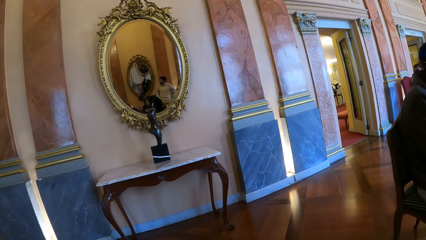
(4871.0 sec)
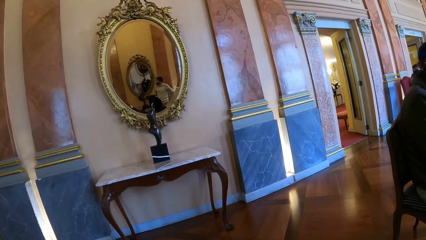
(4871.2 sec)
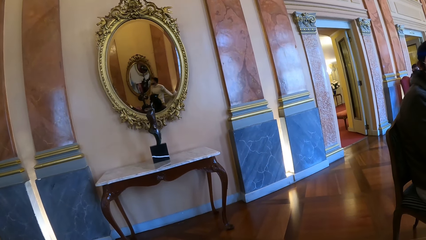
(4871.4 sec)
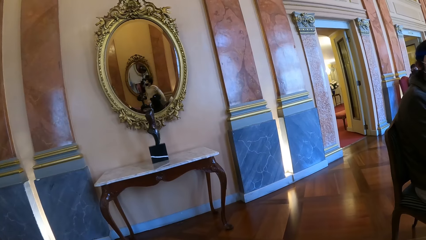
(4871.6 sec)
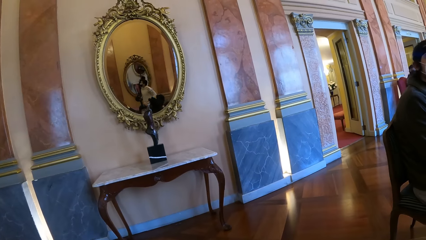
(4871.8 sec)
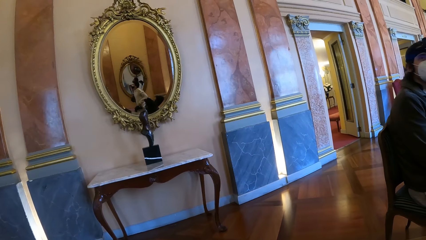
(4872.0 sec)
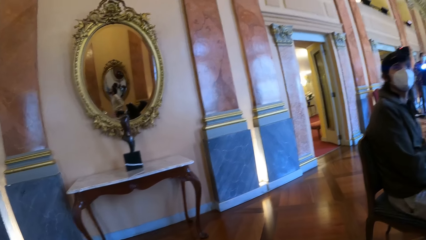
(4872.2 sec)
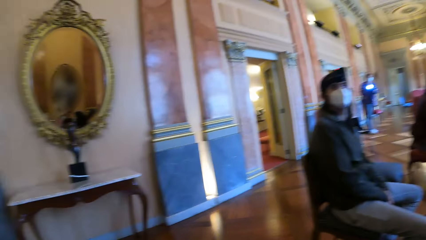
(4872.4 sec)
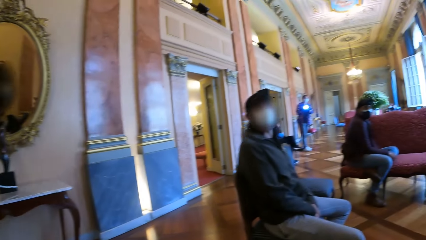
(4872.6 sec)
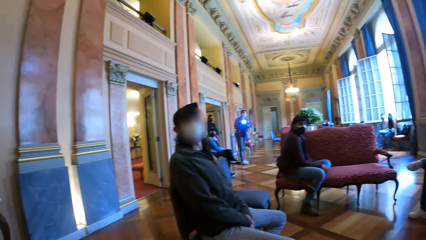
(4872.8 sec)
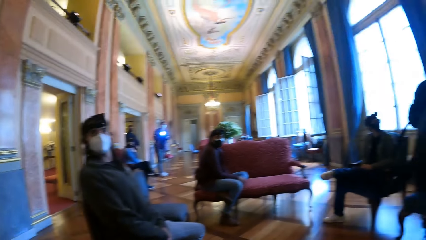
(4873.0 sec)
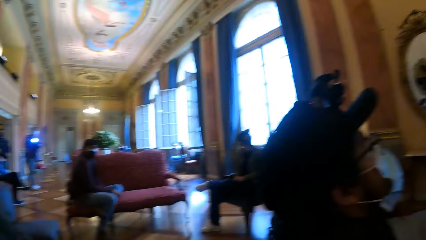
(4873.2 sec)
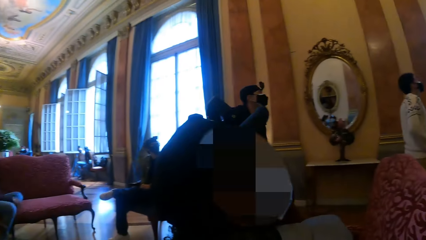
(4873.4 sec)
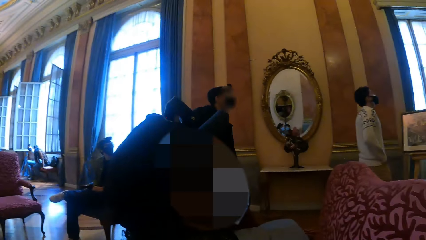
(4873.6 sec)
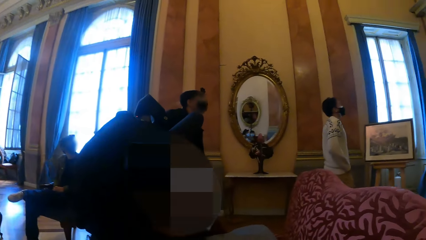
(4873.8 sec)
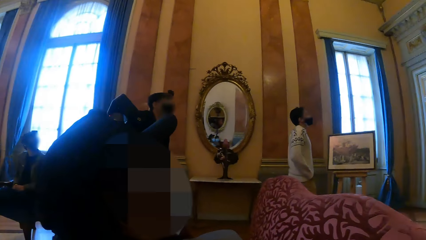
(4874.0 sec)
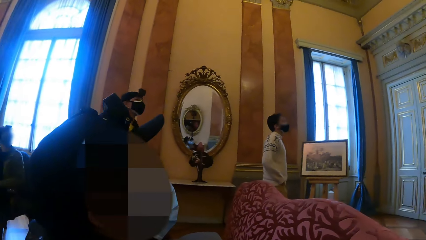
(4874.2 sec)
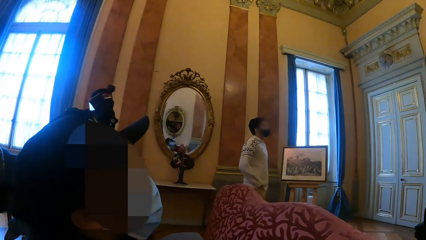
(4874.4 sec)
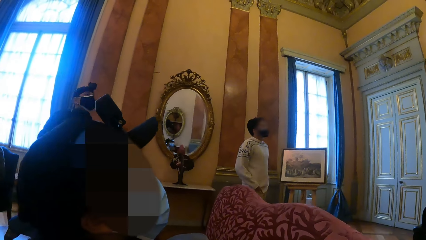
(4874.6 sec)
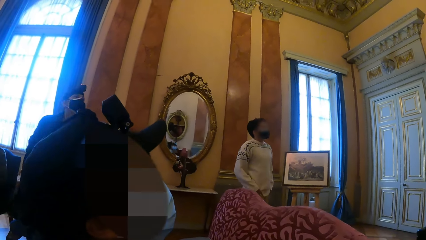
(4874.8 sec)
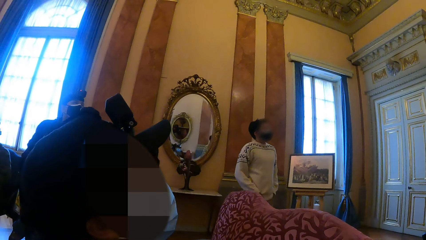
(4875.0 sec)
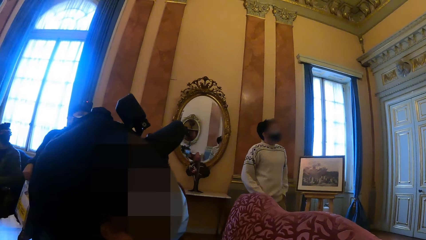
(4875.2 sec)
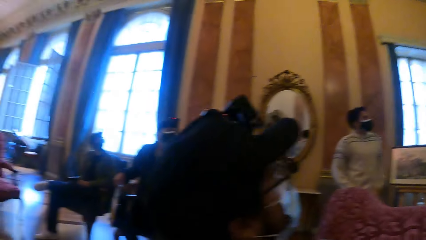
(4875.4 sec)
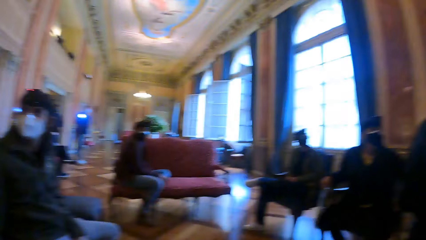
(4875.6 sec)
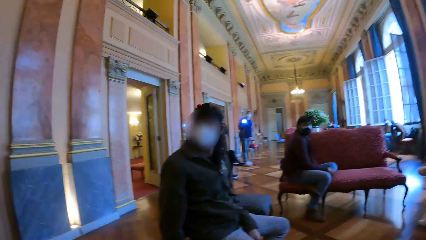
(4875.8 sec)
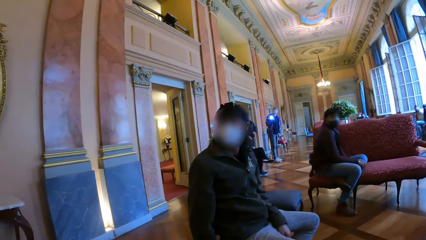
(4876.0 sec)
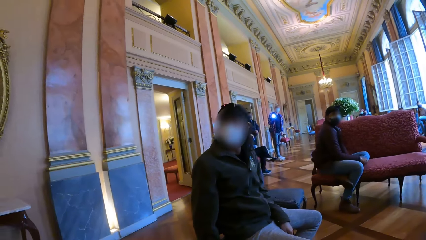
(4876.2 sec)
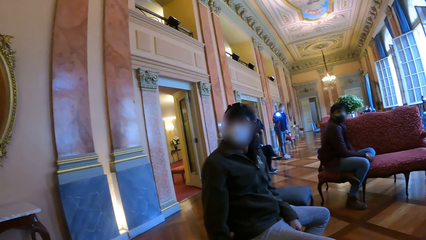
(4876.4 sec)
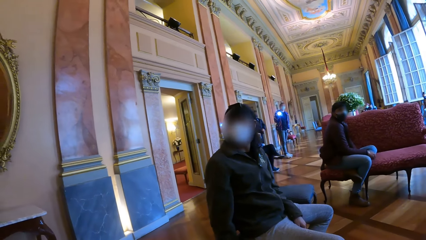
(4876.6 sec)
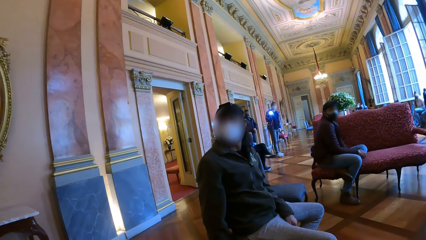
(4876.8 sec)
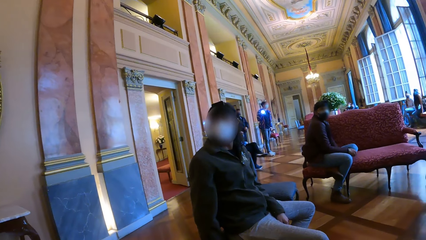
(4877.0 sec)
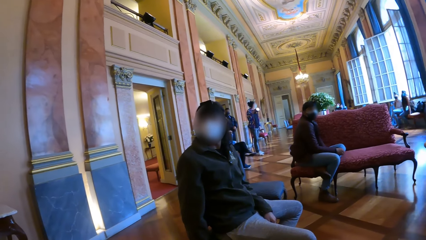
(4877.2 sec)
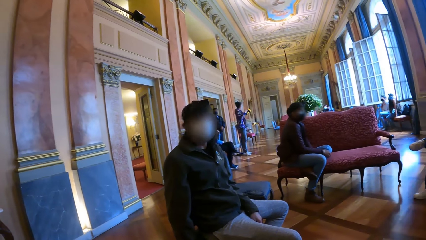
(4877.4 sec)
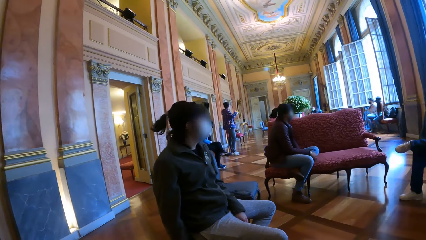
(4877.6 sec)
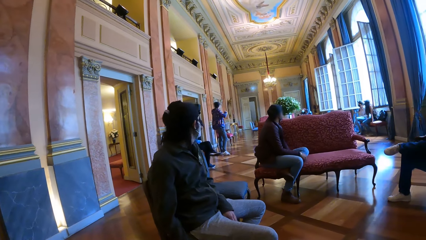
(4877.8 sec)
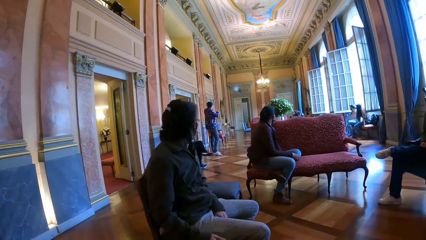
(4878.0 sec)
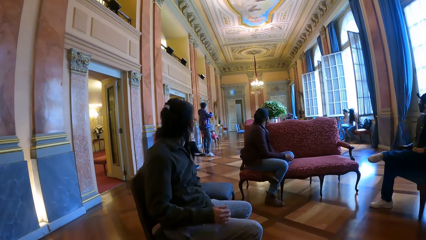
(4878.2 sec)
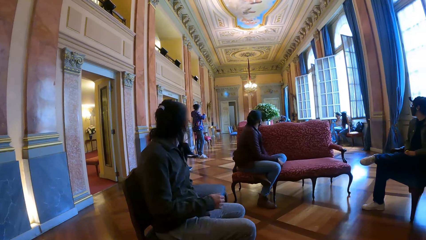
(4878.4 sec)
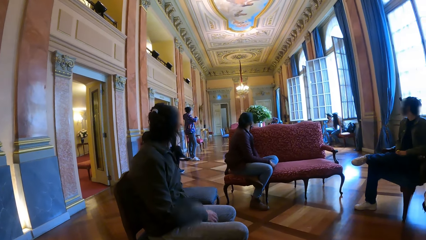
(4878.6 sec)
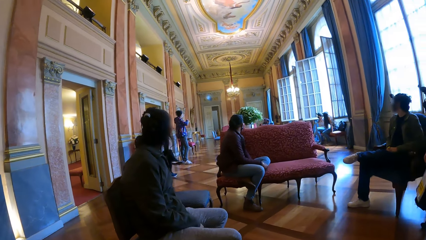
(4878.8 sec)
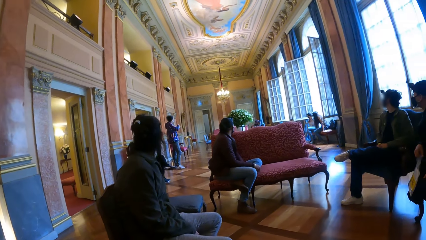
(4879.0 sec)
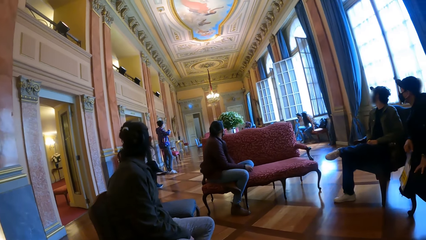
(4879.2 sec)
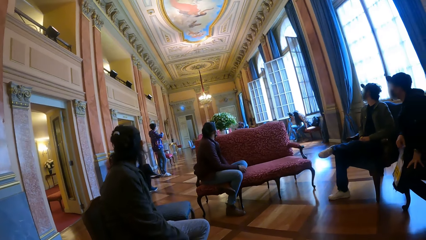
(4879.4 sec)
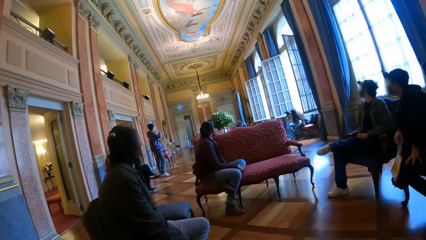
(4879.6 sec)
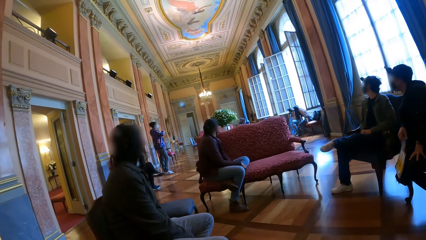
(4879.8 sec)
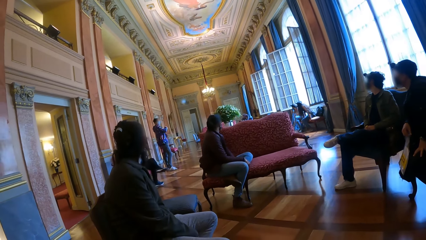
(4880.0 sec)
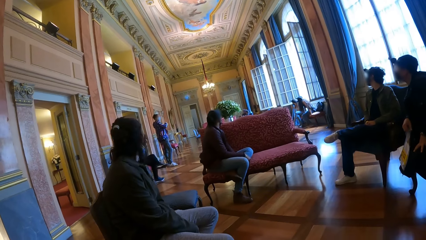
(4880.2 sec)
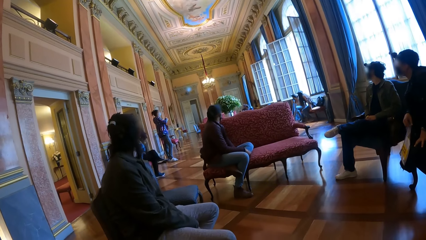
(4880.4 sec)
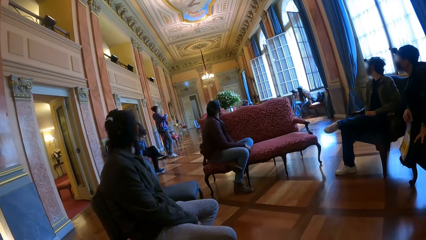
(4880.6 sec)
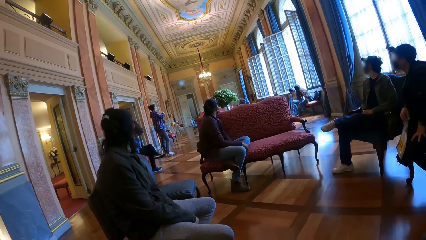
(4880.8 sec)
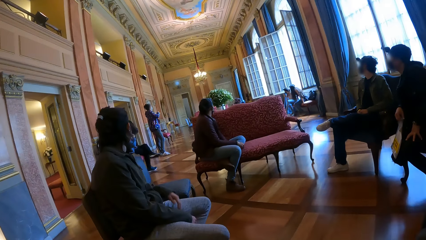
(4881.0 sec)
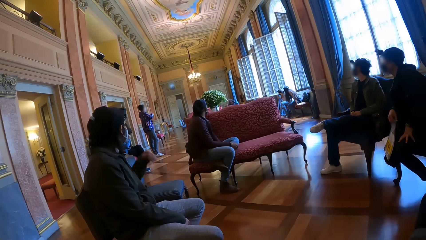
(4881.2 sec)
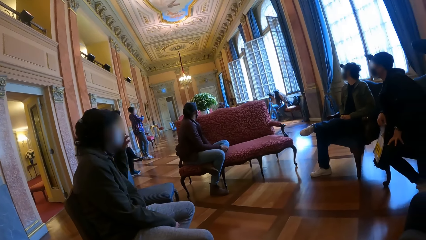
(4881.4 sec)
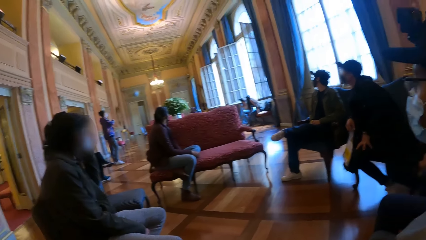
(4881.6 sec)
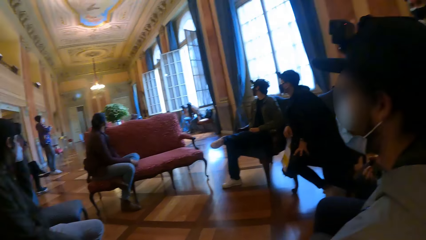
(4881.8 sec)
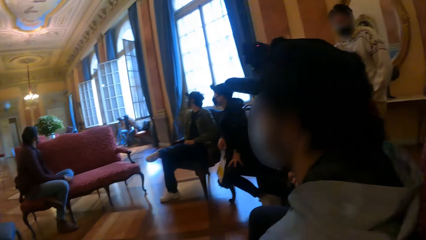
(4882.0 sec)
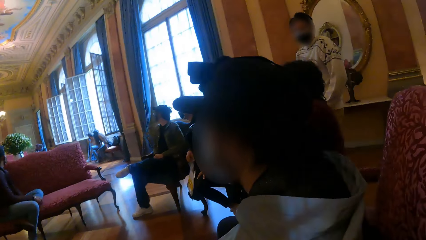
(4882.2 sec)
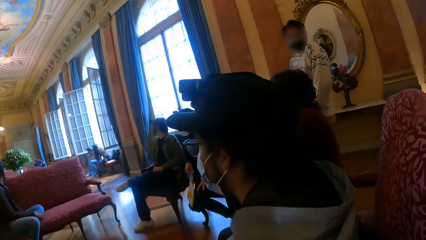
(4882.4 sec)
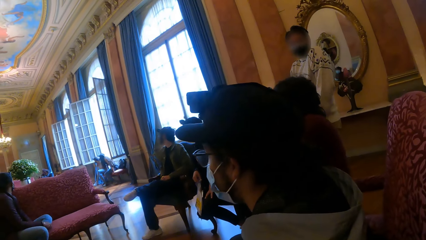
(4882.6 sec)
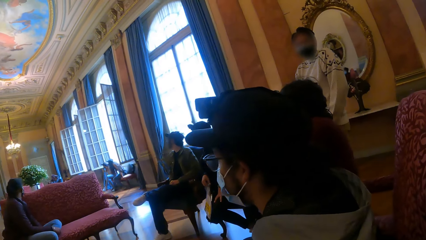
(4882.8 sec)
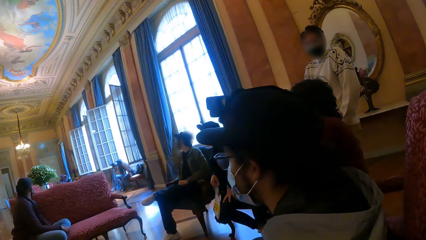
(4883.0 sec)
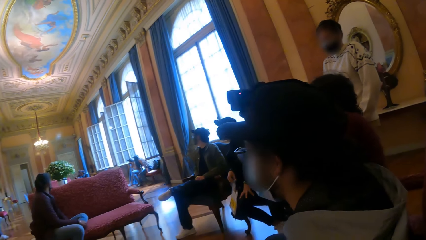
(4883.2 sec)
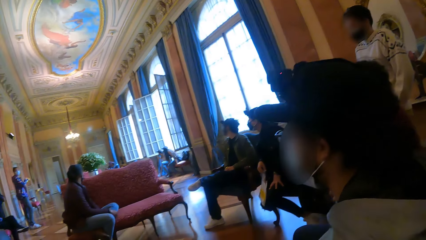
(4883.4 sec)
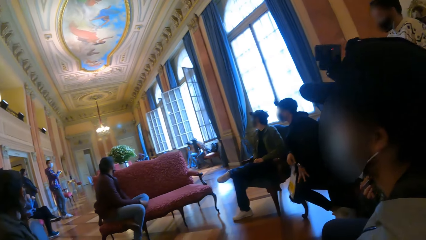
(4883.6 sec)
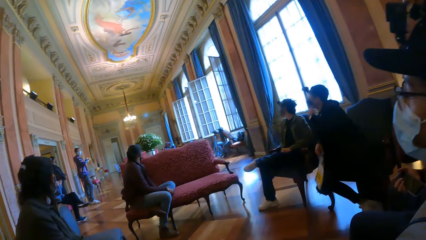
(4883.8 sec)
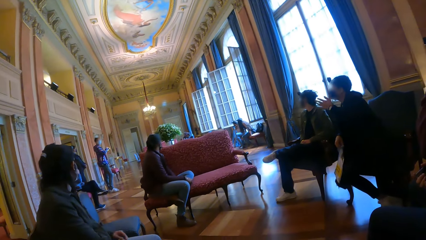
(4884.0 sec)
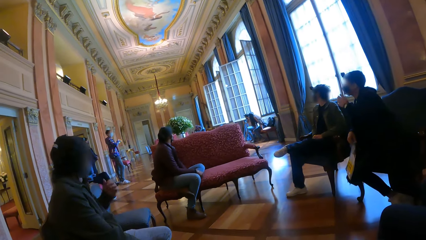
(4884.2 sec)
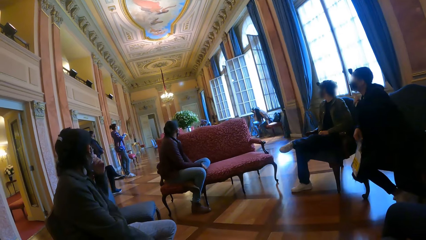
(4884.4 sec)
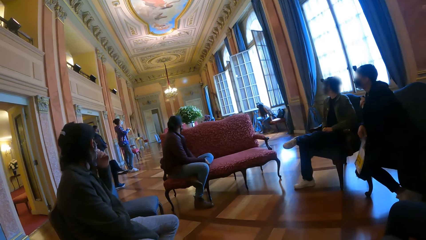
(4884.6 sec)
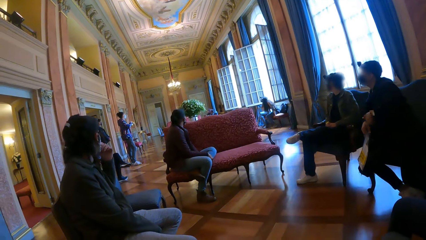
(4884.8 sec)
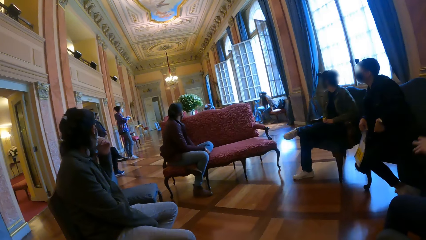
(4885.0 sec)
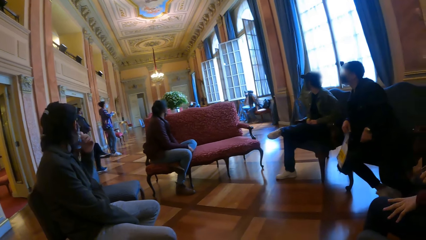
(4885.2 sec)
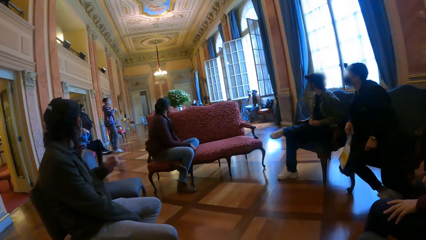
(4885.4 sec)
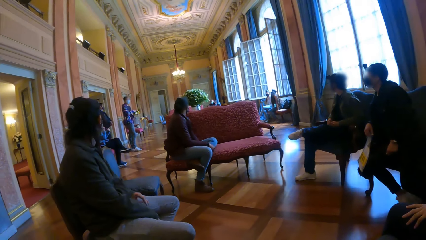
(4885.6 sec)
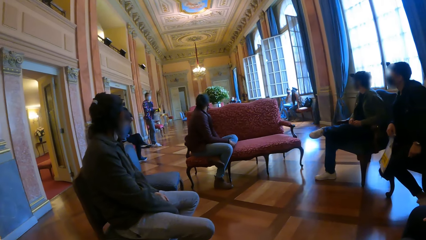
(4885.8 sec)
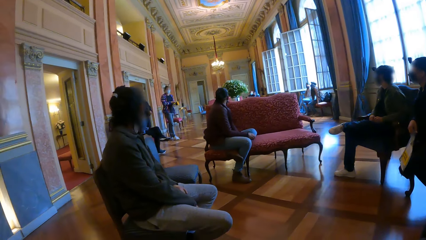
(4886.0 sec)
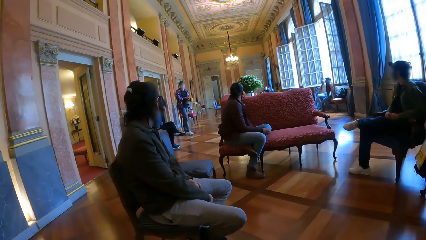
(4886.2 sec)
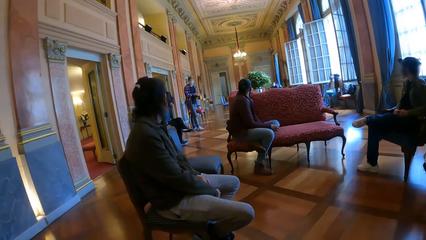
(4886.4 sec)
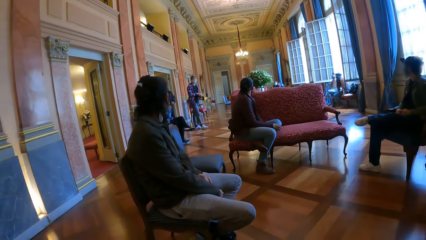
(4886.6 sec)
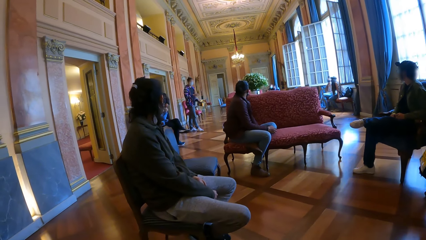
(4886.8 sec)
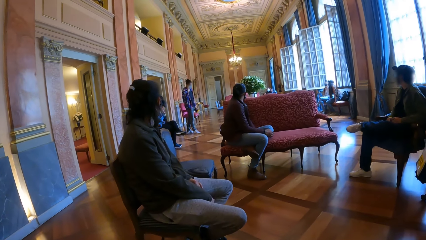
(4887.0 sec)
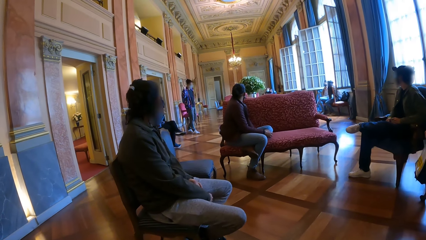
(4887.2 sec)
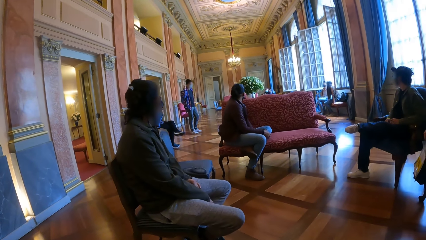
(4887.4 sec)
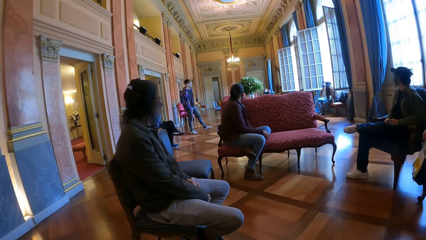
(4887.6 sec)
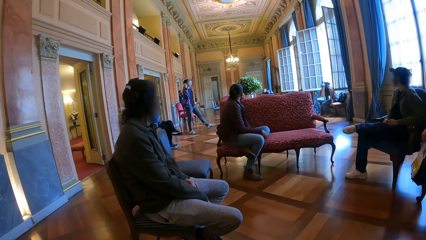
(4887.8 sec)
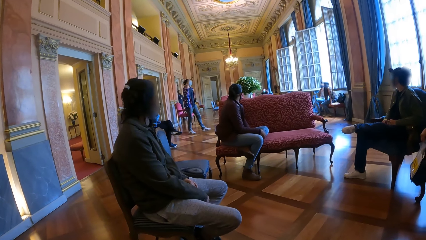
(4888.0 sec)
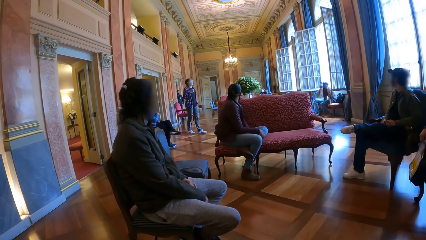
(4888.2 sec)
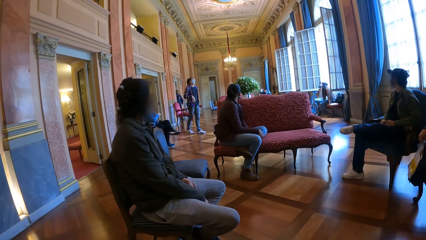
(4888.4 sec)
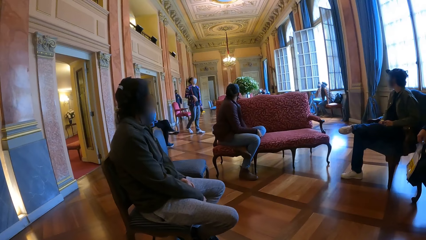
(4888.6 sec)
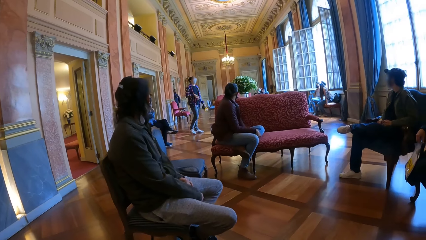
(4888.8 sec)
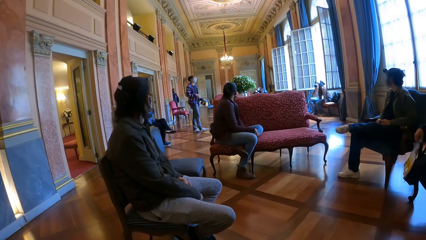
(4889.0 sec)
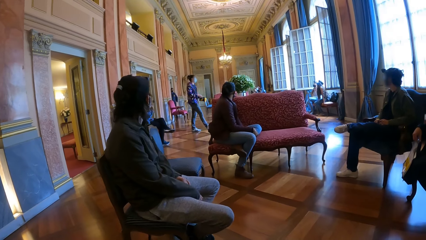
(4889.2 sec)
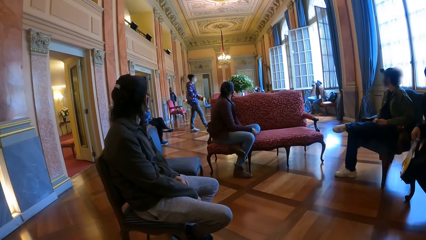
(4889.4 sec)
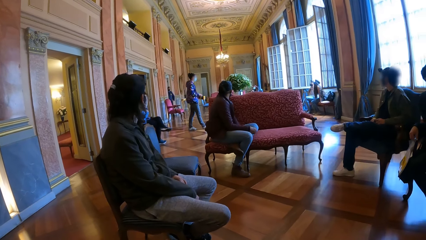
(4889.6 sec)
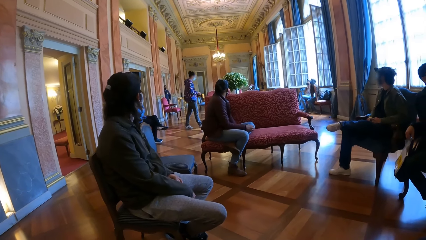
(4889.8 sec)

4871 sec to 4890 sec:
The camera wearer looks around. The man stands from the chair. The woman adjusts a facemask on her face with her left hand. A man interacts with another man. Another woman passes the flash to her left hand.
